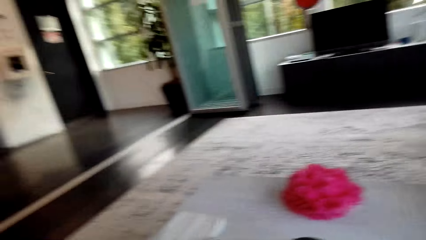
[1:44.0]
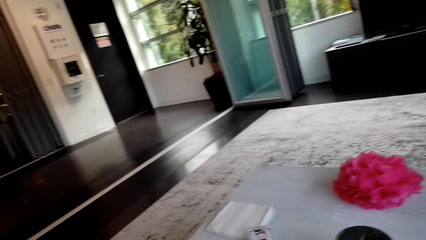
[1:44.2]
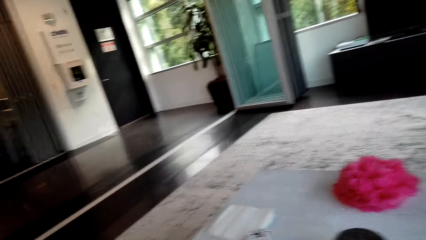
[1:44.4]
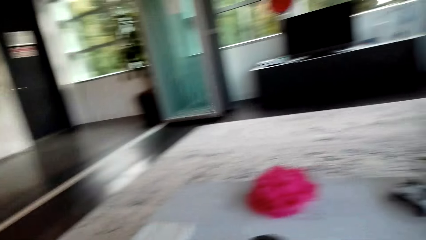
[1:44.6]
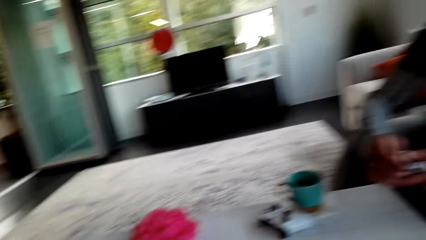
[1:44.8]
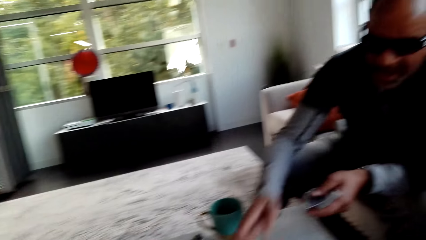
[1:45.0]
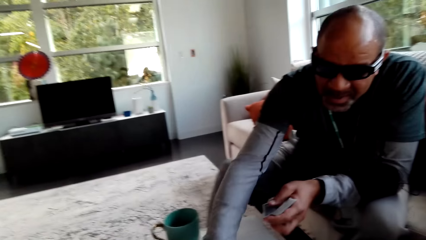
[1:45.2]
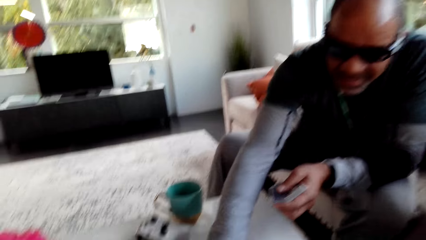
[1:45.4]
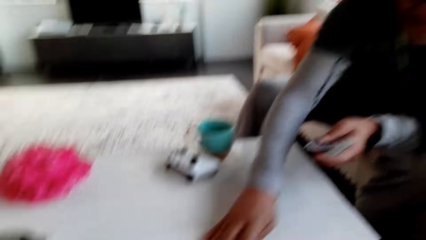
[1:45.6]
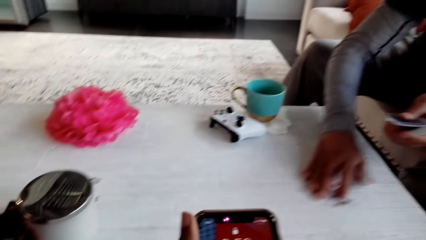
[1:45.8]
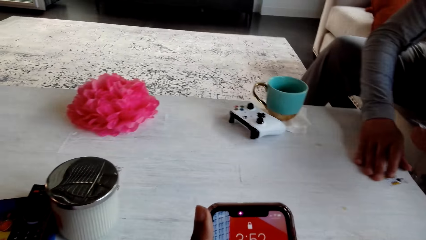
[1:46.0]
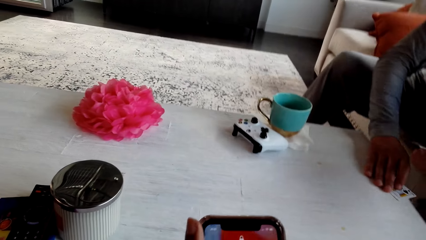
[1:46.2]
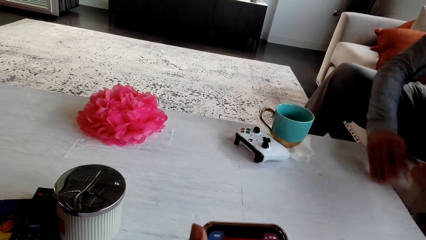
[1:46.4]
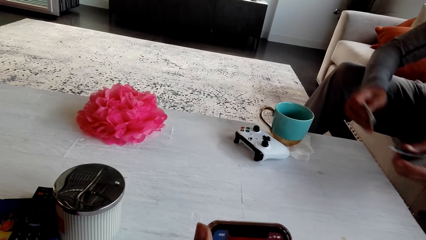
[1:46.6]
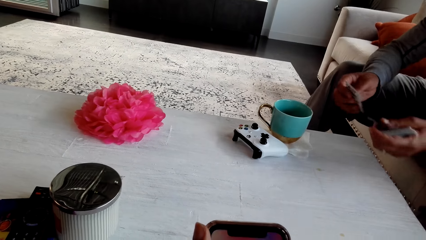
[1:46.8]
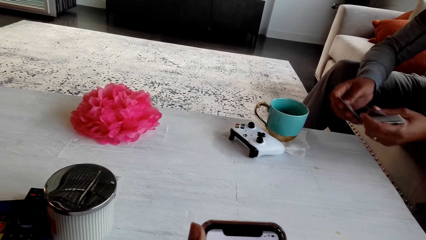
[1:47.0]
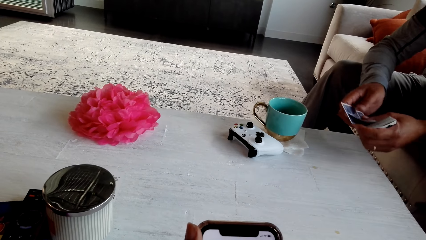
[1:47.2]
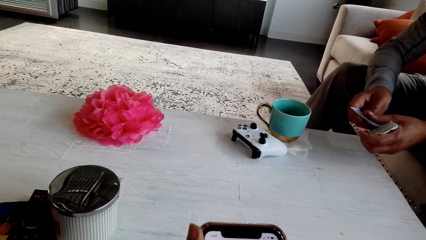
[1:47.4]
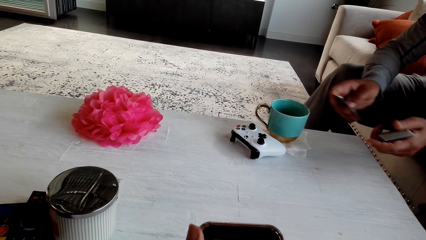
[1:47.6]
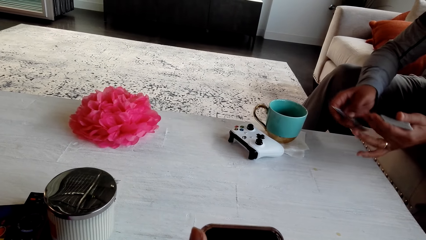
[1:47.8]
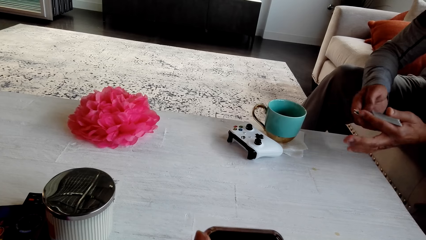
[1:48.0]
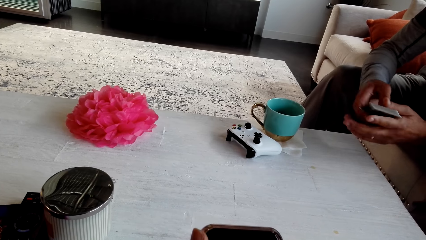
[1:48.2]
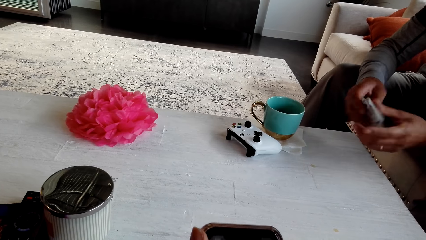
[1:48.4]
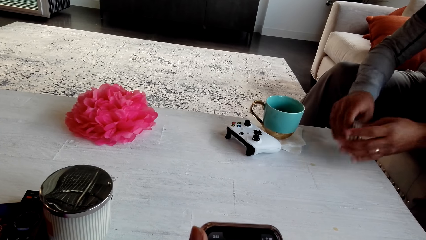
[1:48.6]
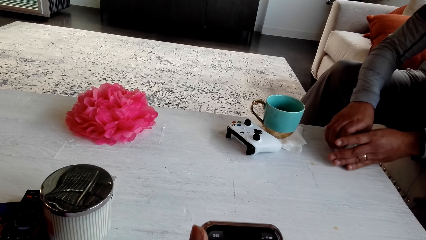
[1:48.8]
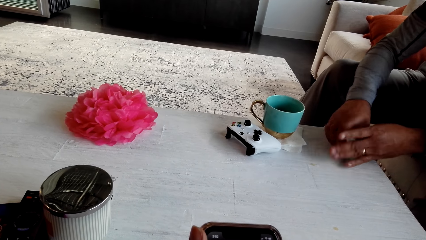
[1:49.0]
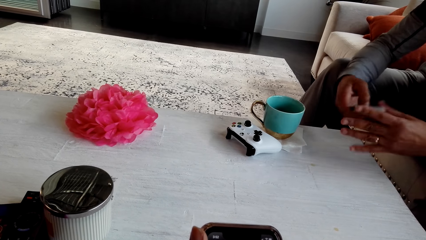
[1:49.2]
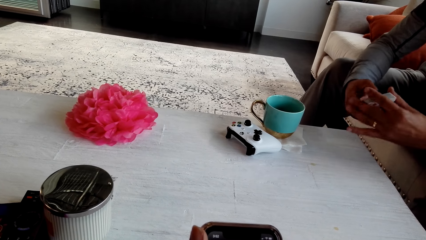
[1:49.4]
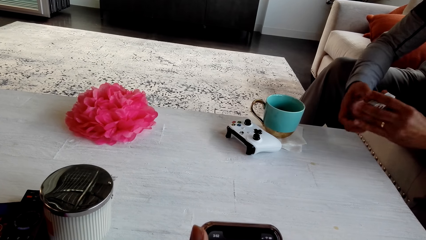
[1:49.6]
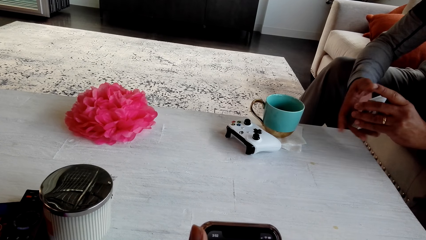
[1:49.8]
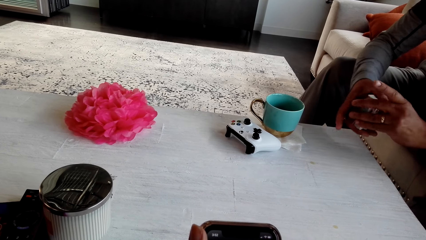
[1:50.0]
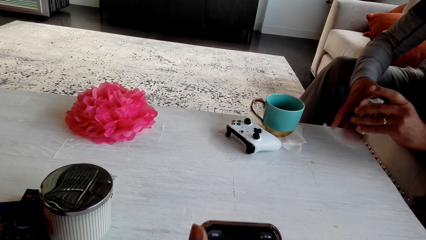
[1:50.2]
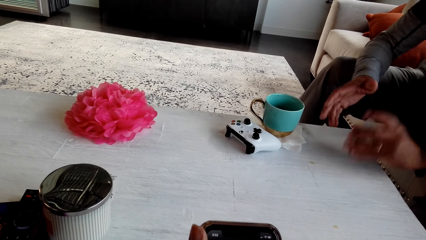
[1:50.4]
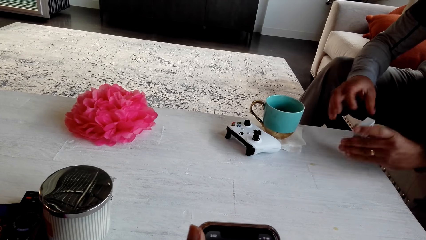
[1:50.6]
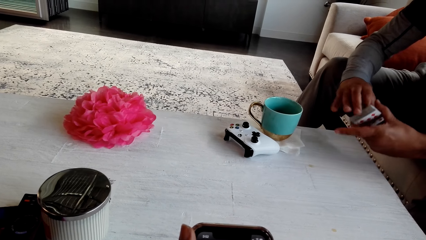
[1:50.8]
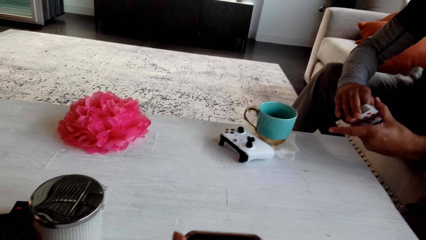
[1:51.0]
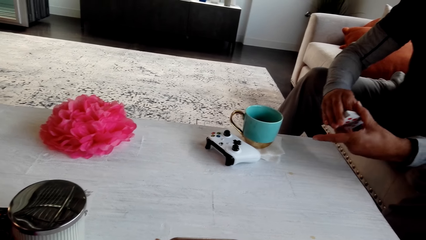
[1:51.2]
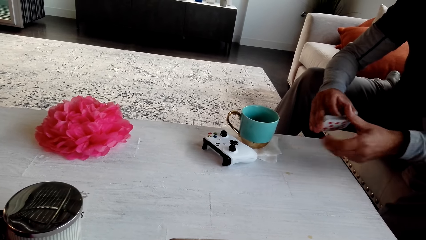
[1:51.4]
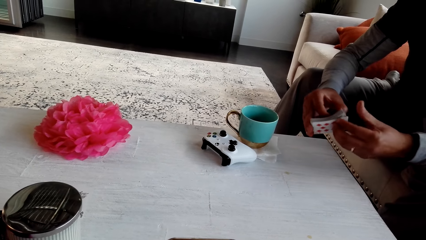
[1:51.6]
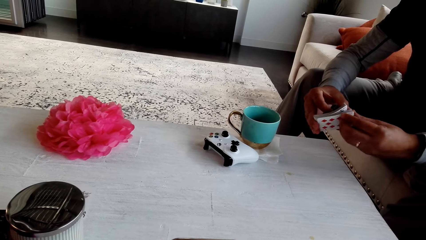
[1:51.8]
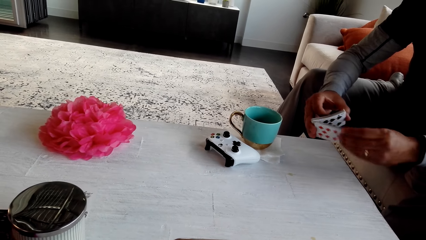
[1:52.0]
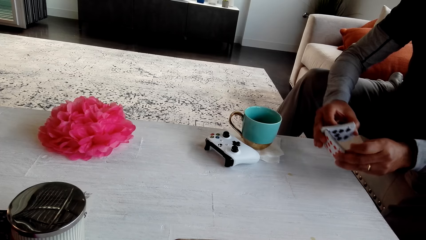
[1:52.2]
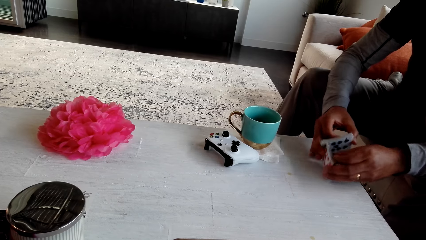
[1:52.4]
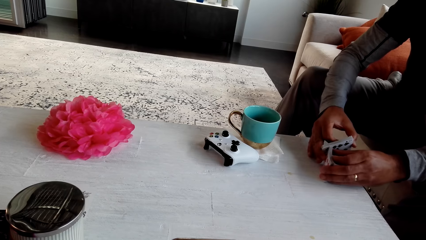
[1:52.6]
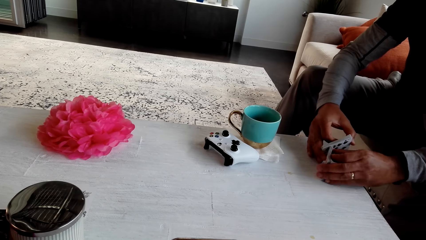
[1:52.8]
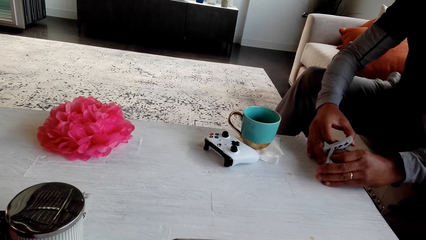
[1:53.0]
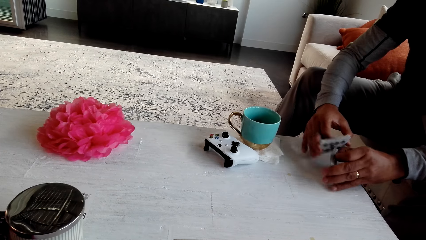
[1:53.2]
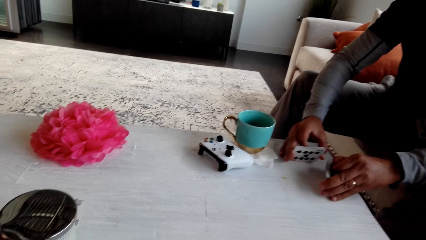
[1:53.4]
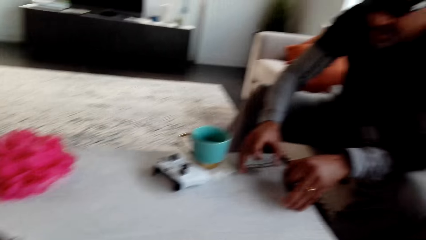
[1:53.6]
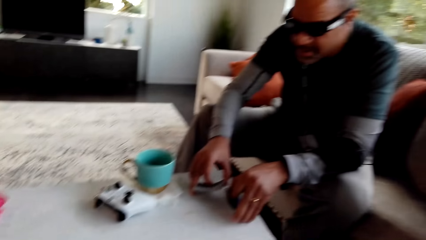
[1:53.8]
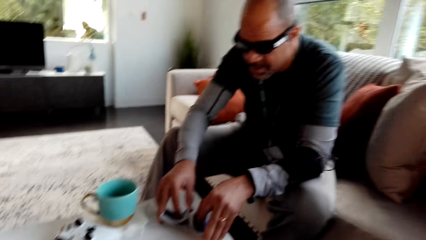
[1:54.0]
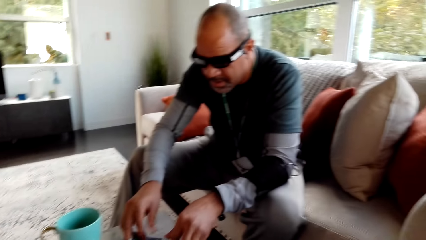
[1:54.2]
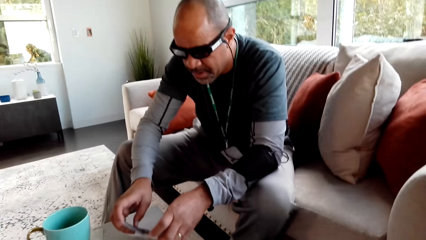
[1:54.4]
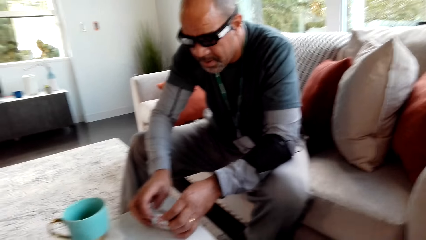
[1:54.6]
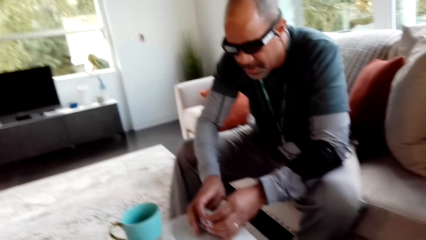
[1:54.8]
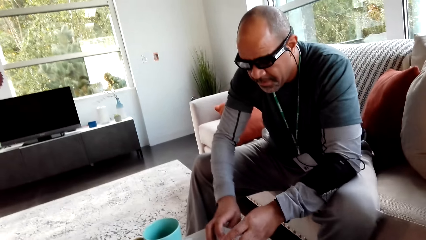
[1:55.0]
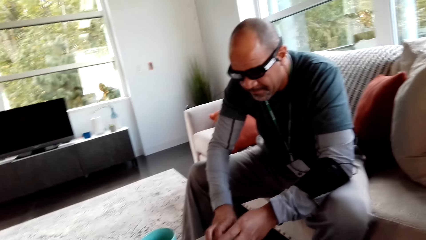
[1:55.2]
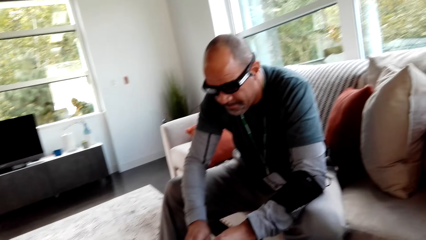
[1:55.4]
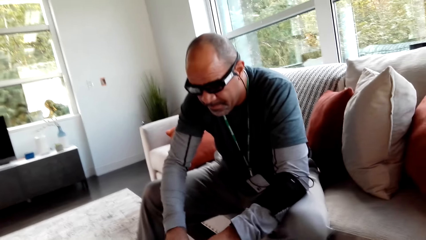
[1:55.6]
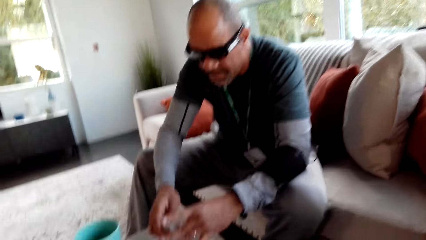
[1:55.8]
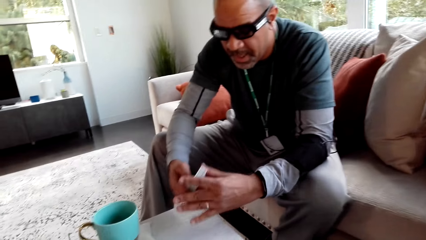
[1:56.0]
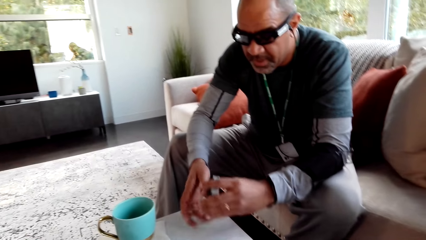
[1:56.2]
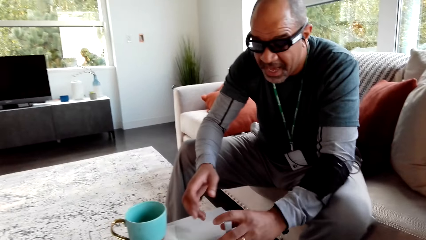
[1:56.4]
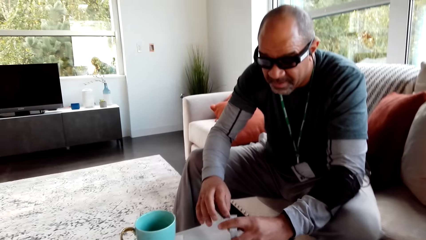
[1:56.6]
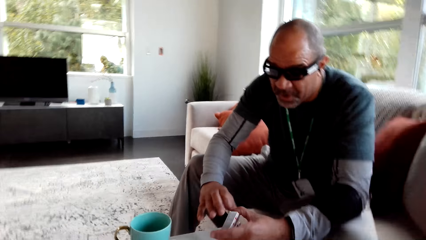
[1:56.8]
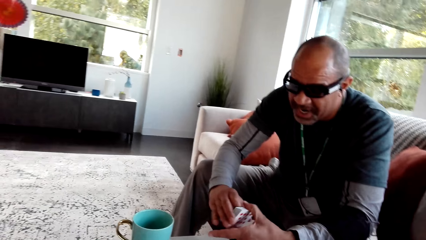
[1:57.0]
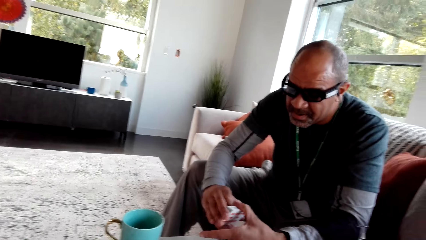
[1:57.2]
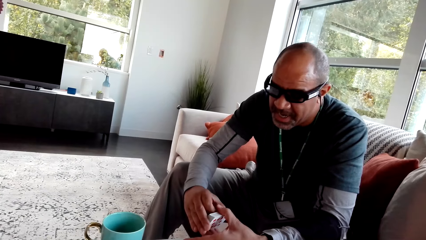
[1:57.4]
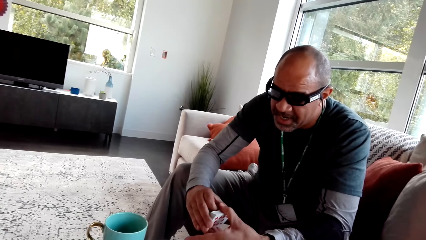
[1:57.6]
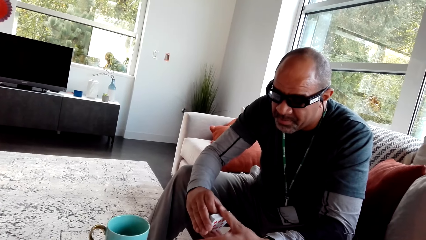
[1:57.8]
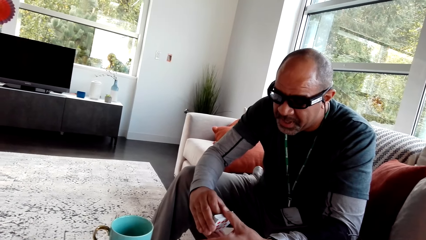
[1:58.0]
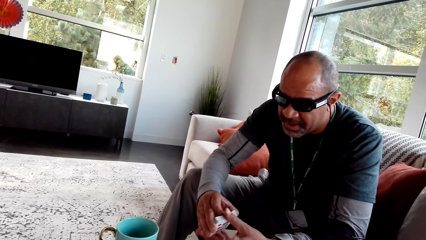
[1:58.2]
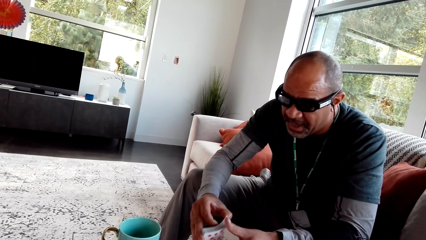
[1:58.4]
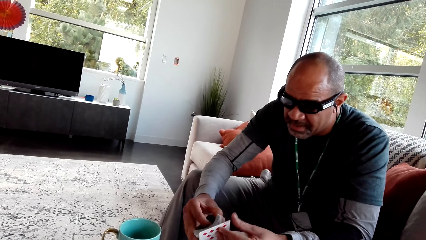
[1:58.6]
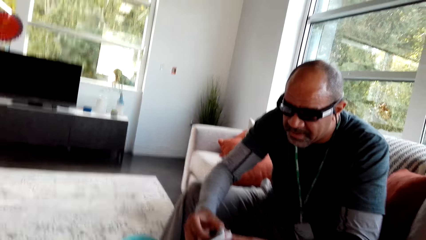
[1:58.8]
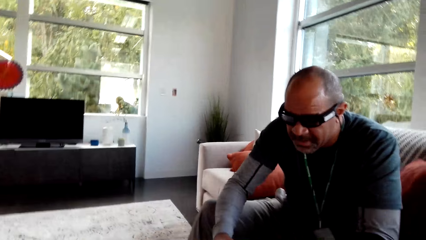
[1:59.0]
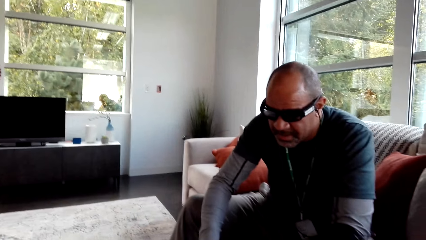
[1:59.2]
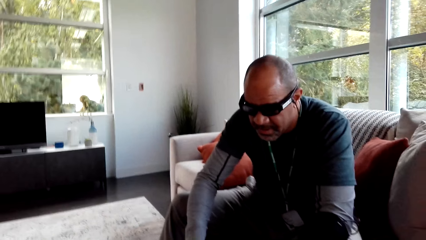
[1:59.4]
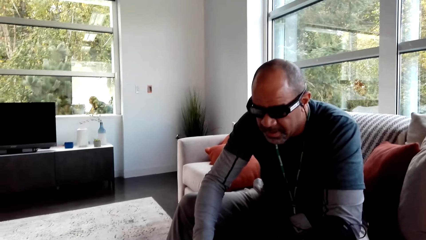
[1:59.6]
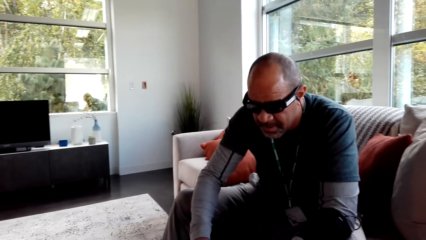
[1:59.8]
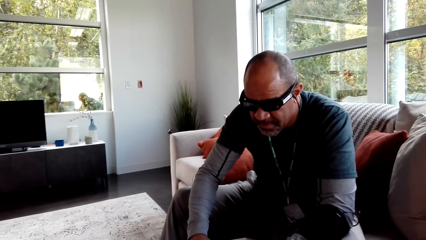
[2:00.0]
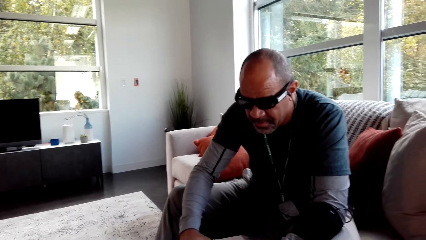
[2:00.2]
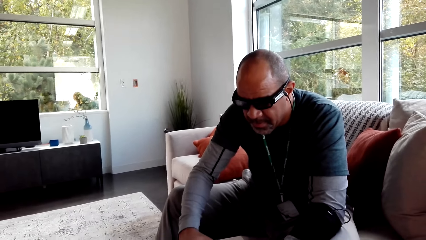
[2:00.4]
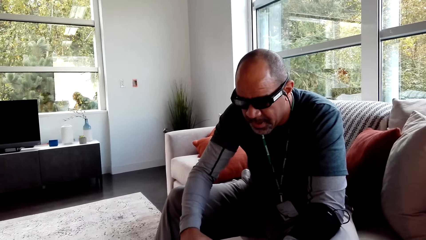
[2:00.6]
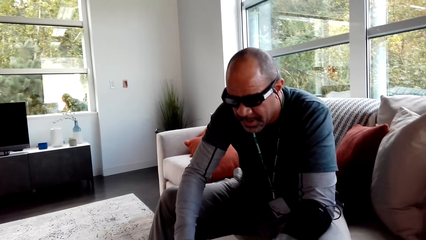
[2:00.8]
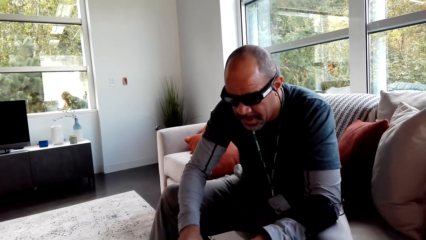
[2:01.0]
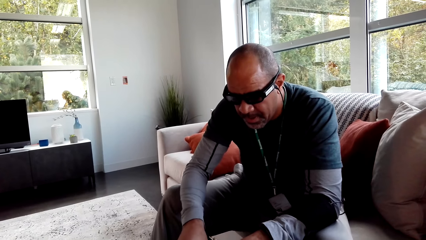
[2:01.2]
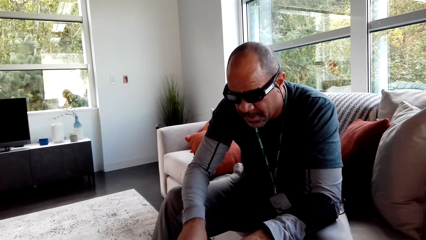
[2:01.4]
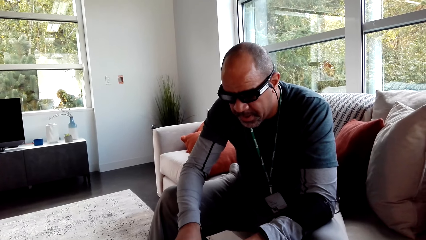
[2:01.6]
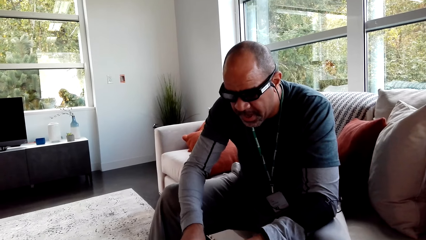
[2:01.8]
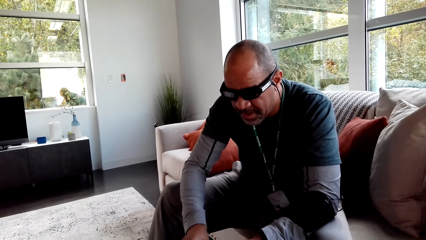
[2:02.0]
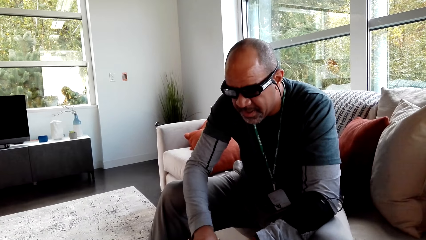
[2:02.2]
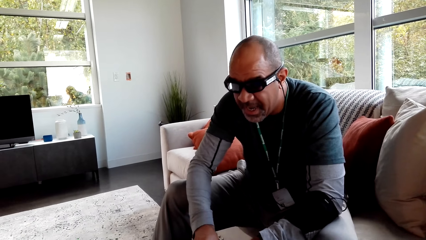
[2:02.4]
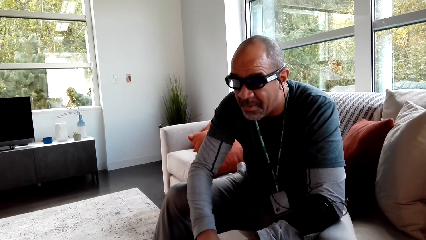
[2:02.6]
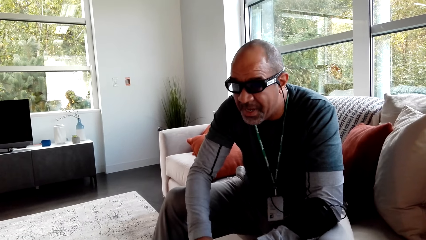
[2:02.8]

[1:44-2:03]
The camera wearer looks around the living room. A man pulls a card on the table. The man picks play cards from the table. The man shuffles the play cards. The camera wearer shuffles a card. They look around. They stare at the man. The man arranges the cards. The man shuffles the cards.
